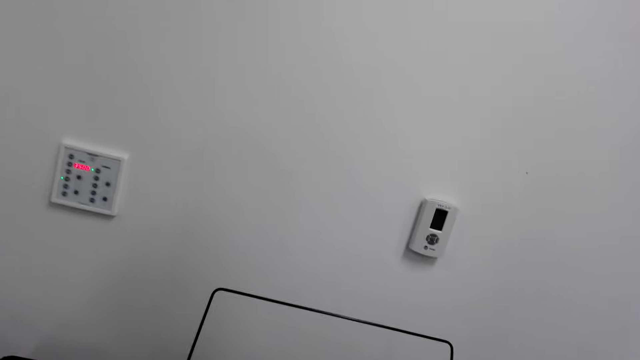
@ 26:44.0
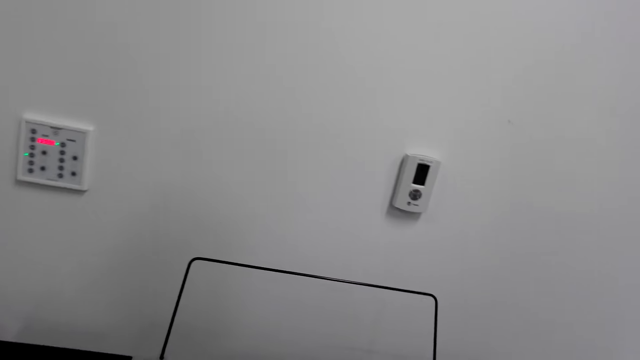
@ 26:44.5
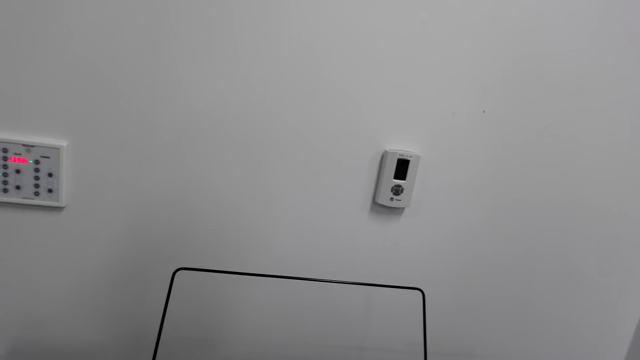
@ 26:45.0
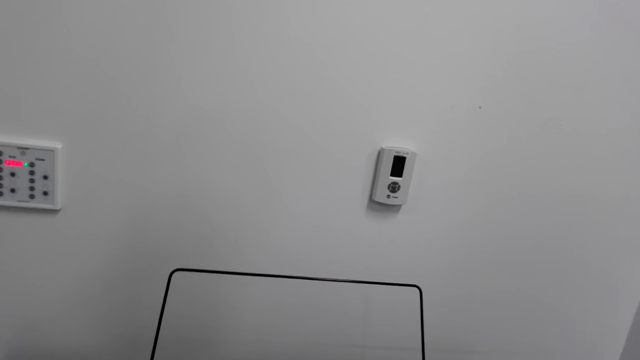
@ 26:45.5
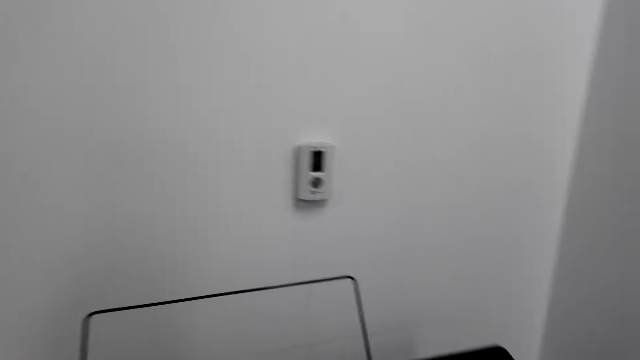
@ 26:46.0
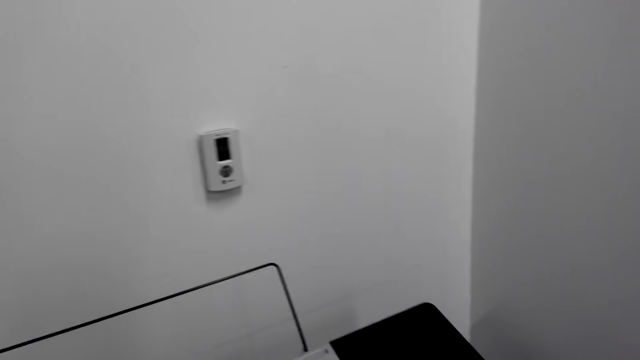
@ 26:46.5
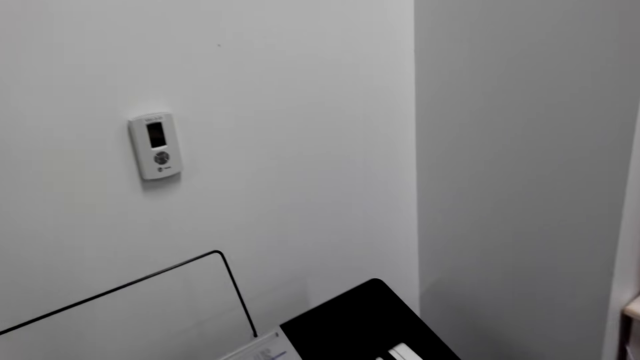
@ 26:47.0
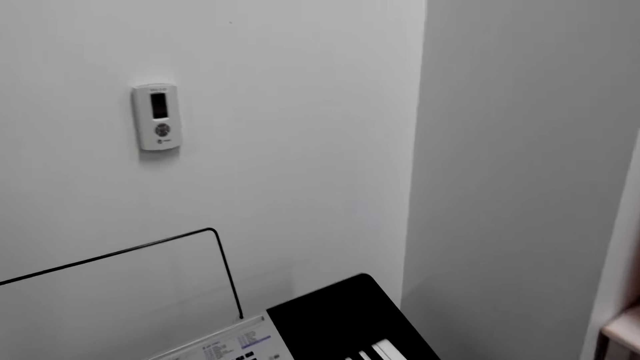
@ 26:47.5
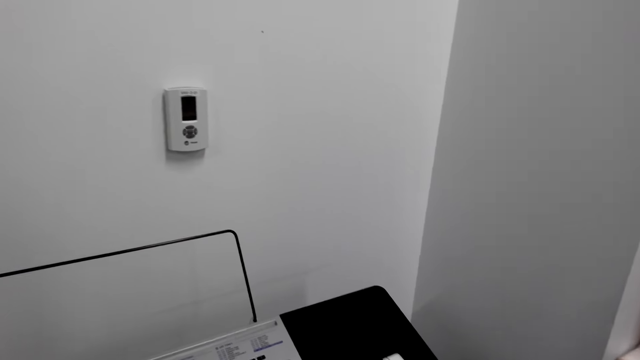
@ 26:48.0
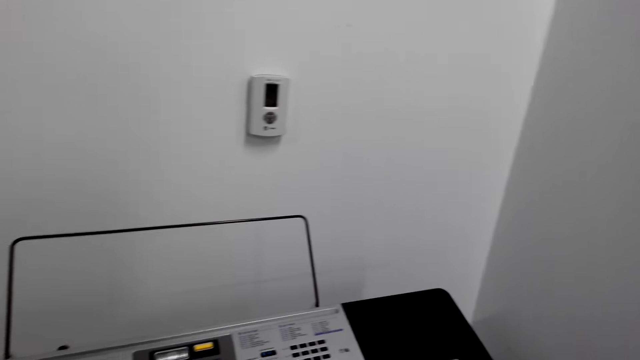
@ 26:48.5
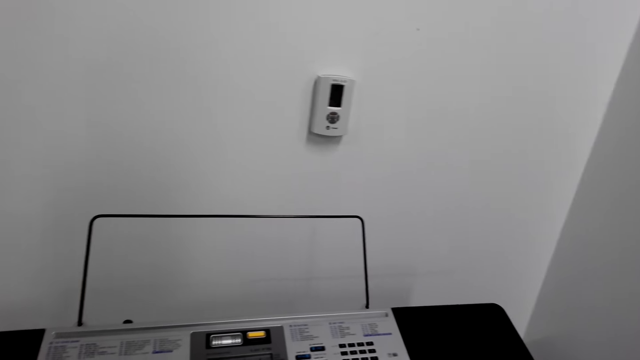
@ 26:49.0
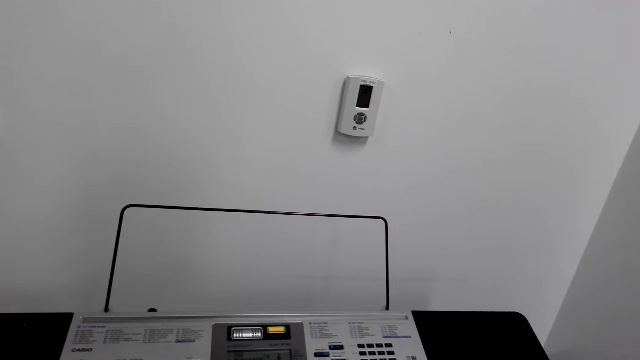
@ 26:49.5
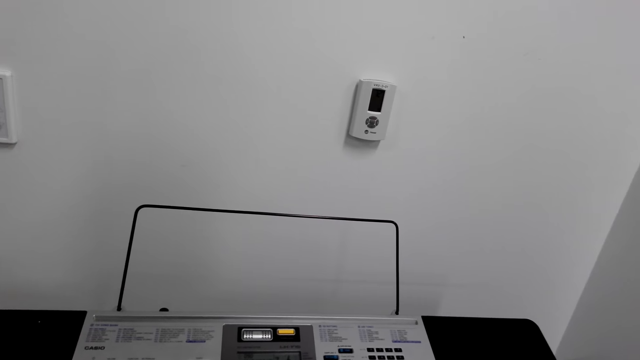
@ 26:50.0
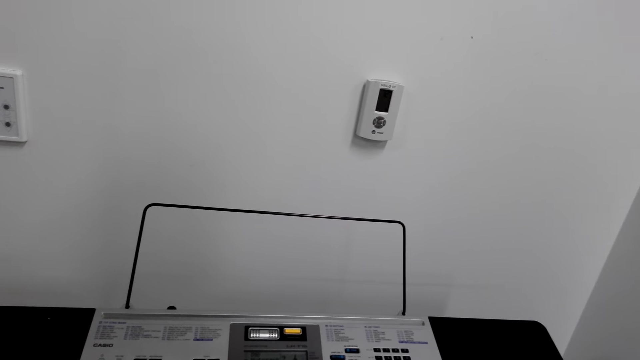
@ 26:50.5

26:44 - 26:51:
The camera wearer plays the keyboard.

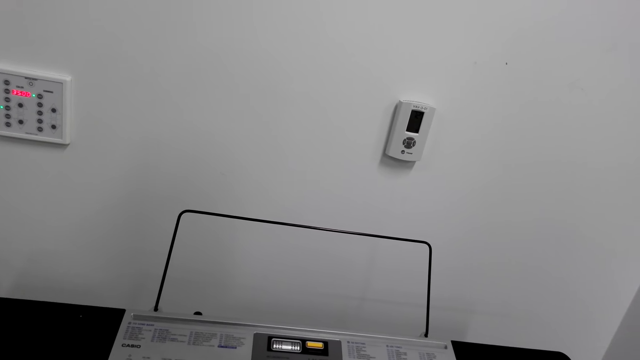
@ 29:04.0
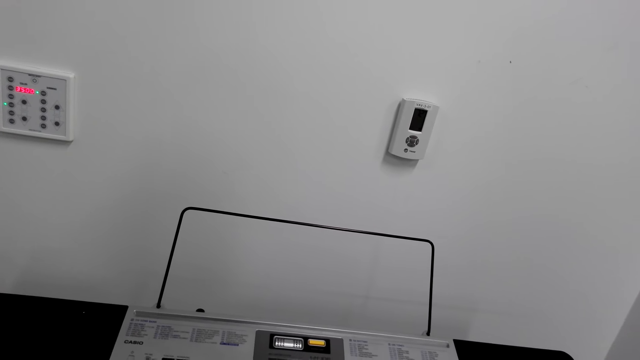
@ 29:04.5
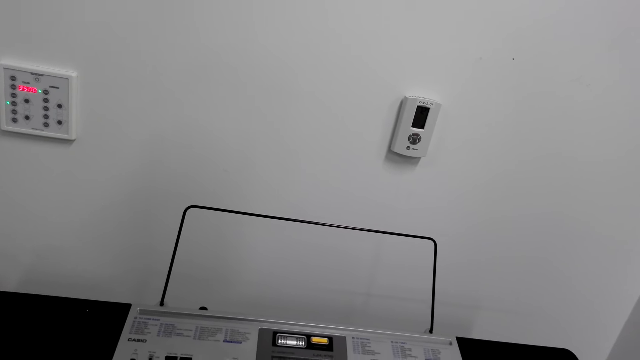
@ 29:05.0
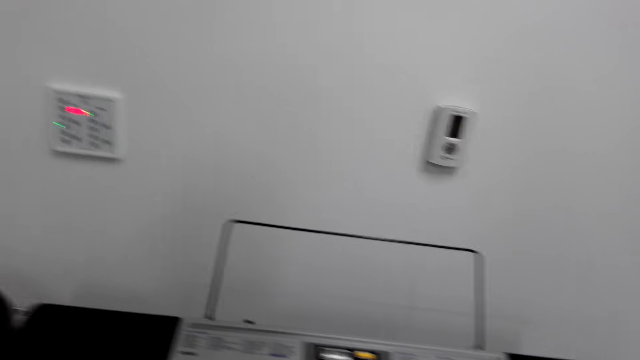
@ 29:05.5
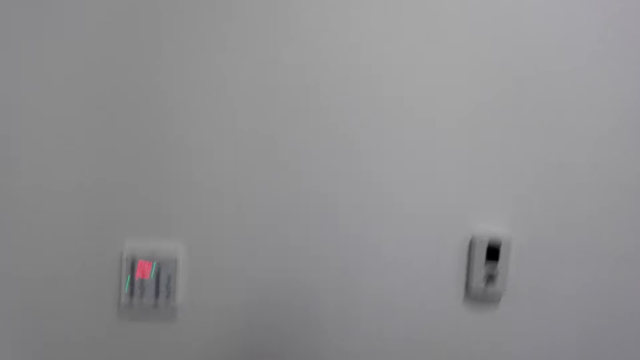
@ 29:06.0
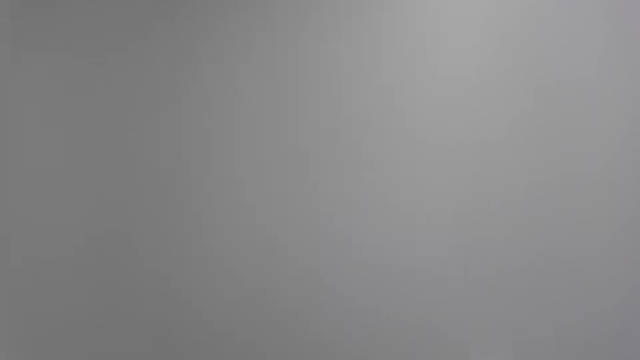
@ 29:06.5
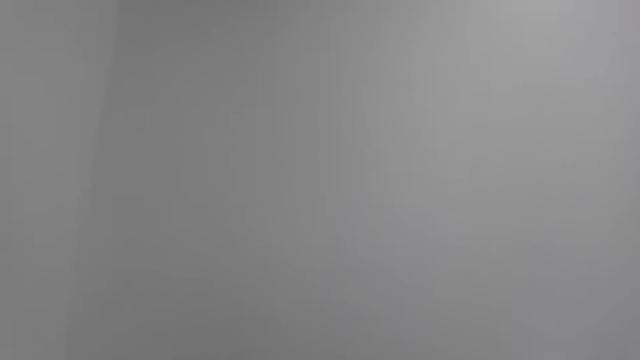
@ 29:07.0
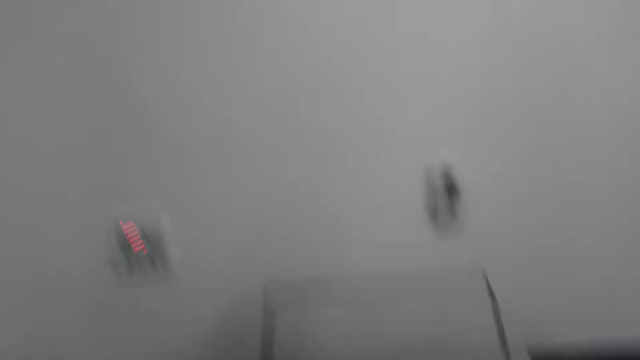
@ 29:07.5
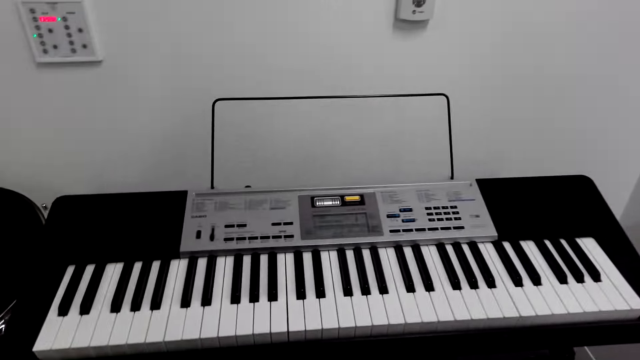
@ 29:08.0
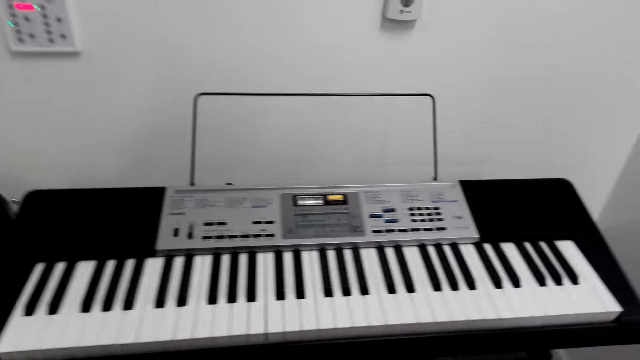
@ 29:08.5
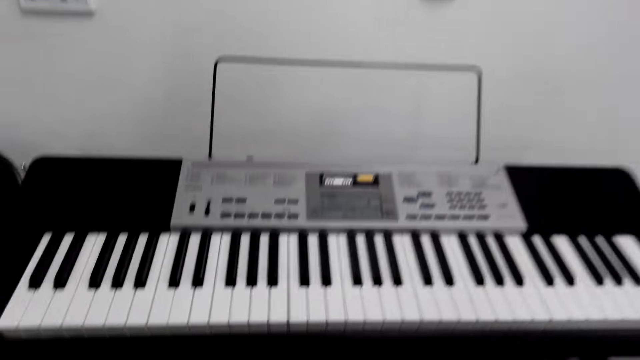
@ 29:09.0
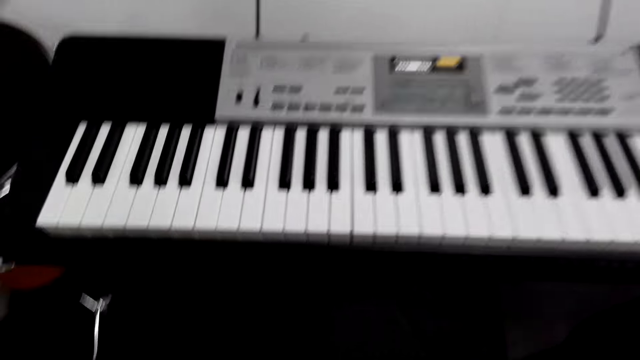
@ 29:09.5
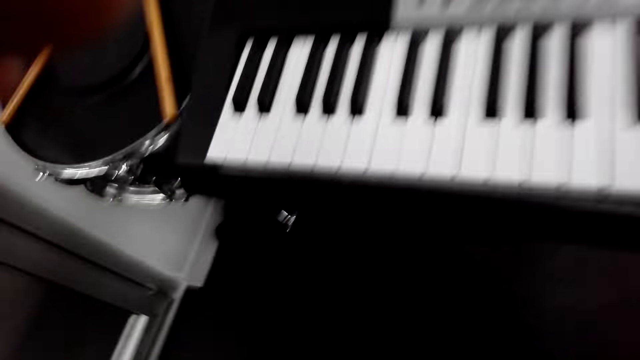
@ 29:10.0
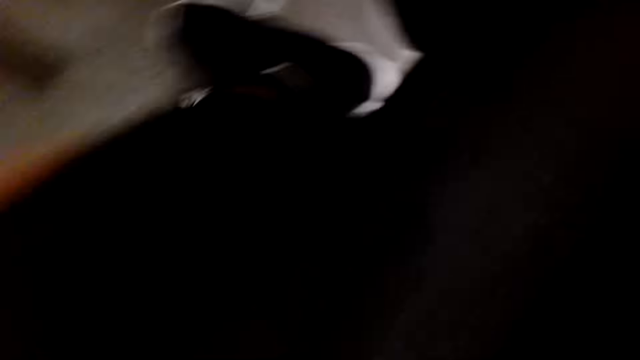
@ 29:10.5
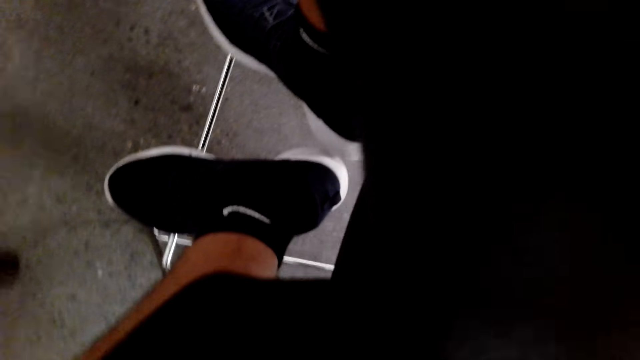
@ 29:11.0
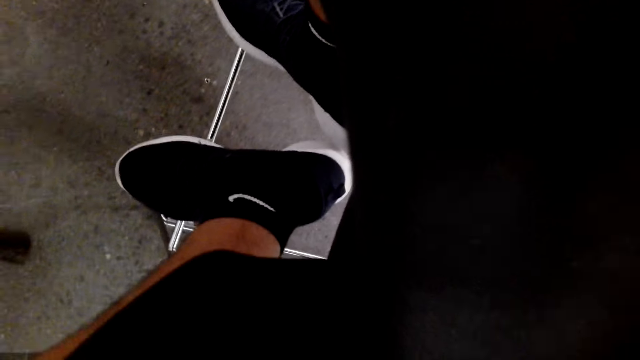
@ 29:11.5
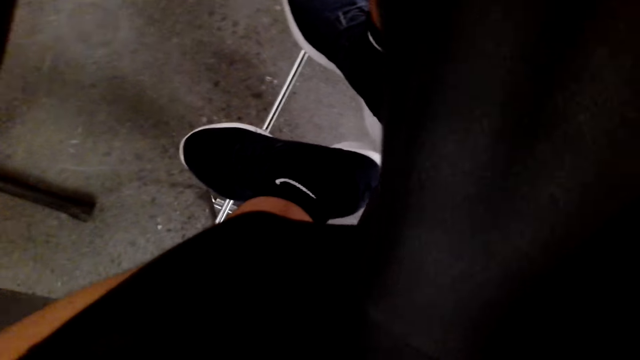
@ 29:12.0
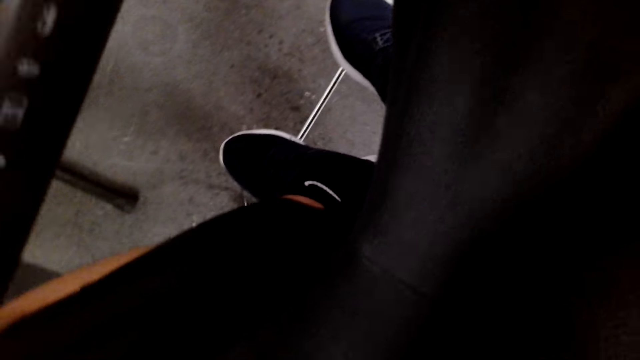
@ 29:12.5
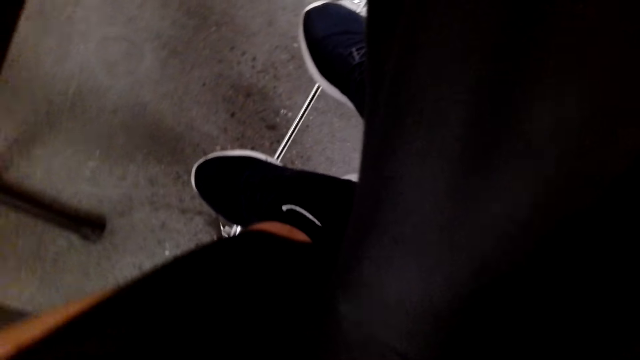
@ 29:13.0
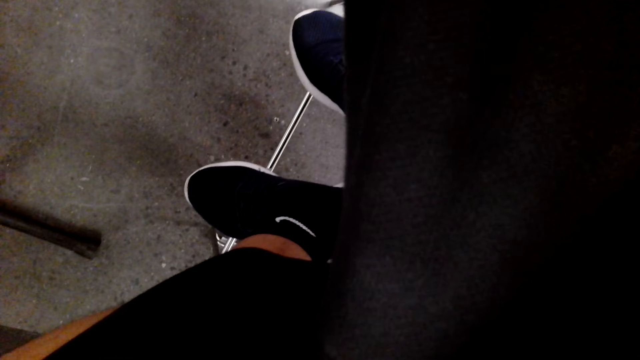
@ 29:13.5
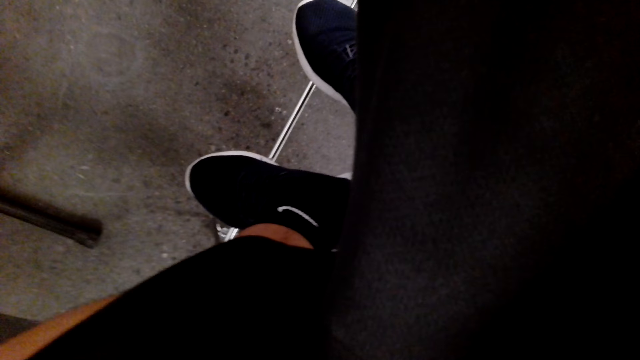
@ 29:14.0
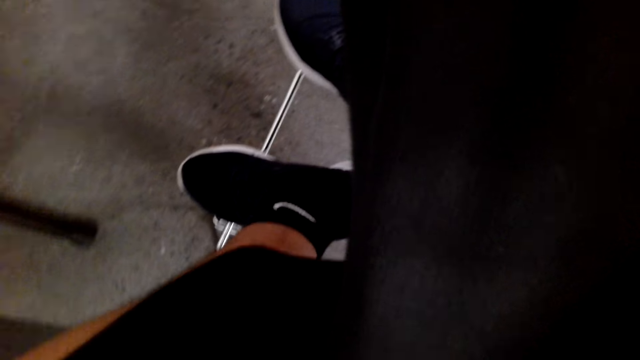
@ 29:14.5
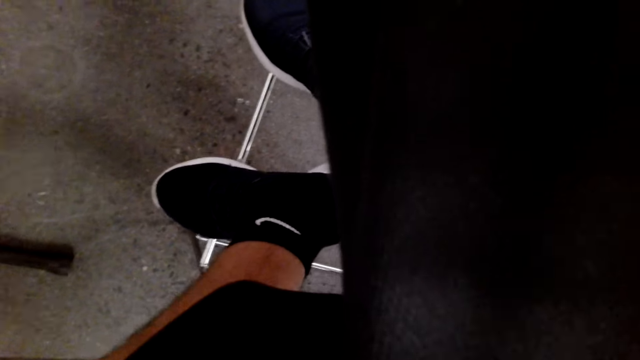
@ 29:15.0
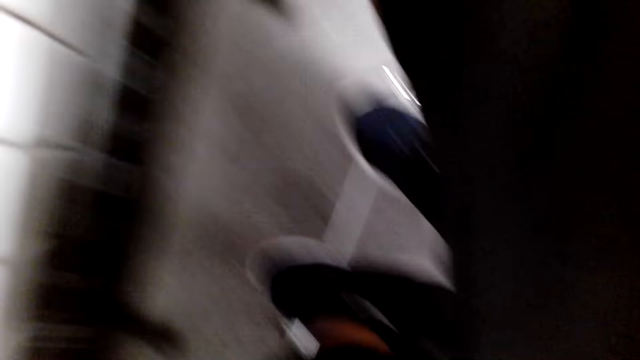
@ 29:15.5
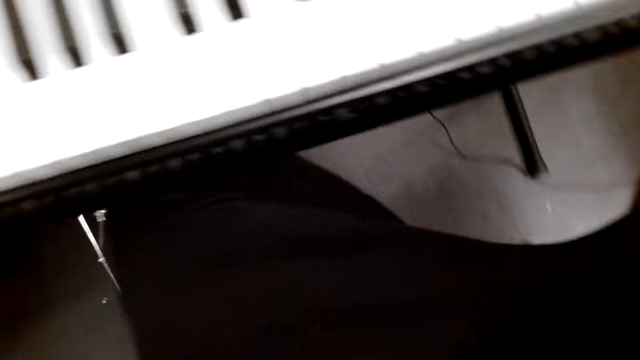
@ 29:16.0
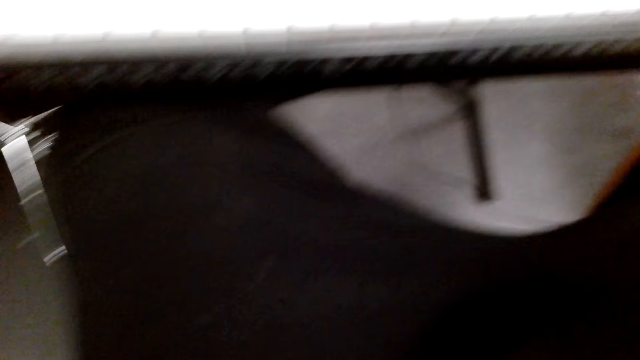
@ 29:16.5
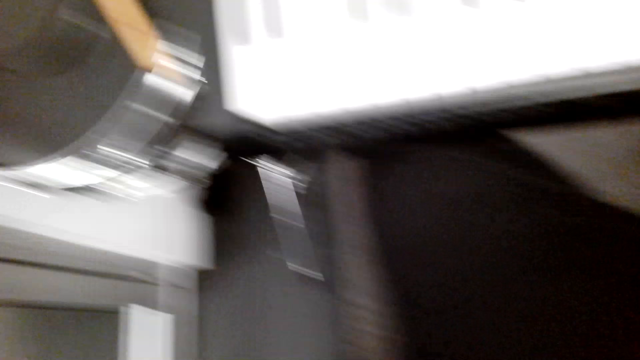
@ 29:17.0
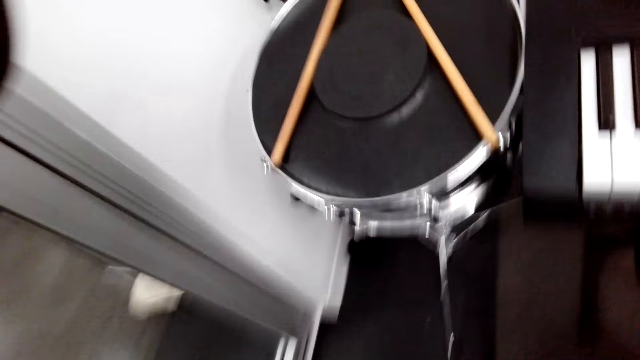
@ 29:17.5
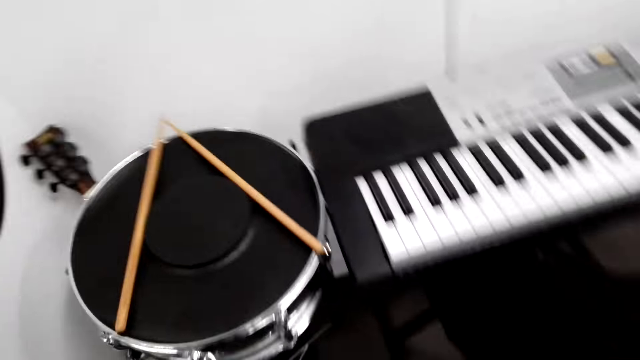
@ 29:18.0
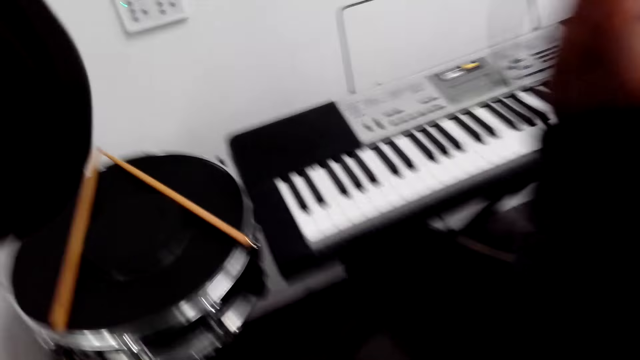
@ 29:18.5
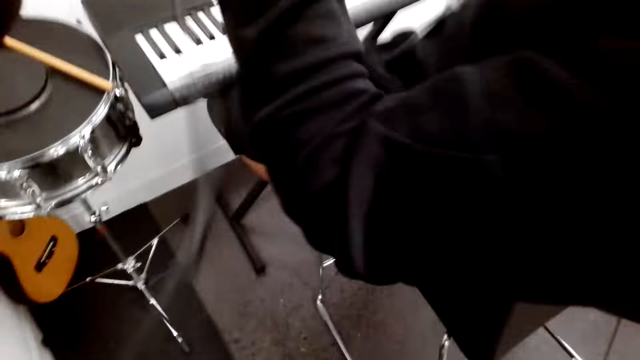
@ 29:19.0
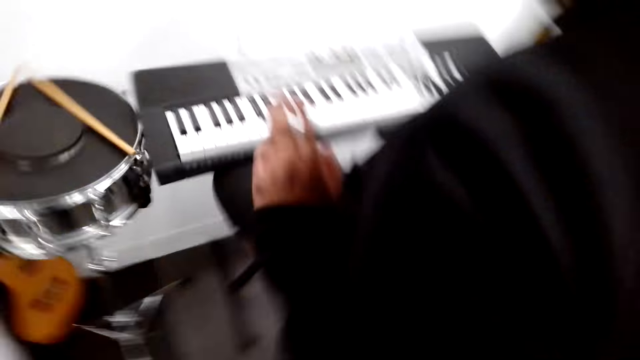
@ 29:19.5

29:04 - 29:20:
The camera wearer stares around the house. They talk. They adjust the camera on the head. They wear the camera on the head.
